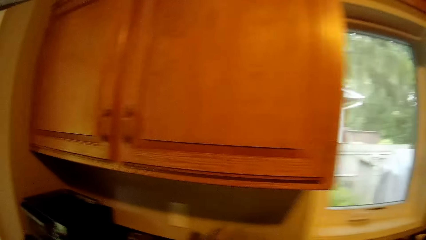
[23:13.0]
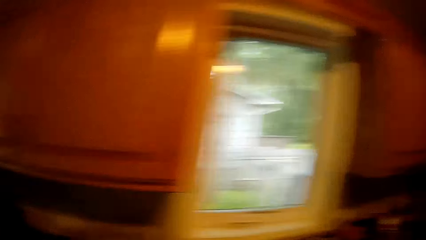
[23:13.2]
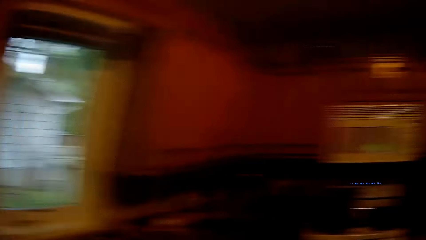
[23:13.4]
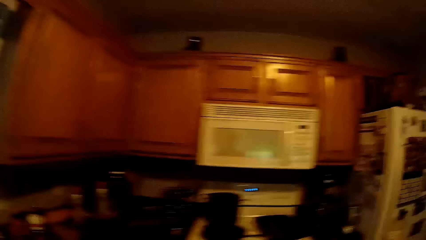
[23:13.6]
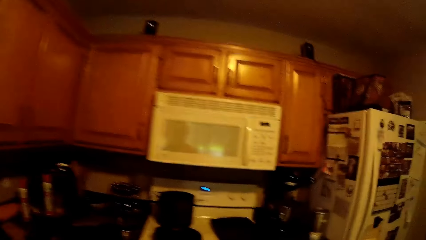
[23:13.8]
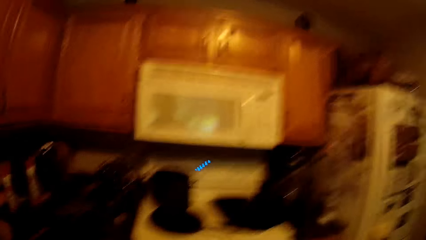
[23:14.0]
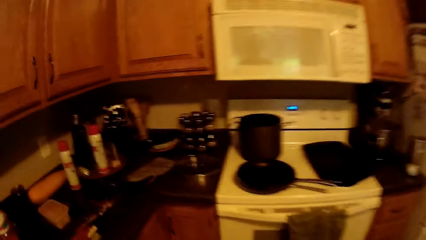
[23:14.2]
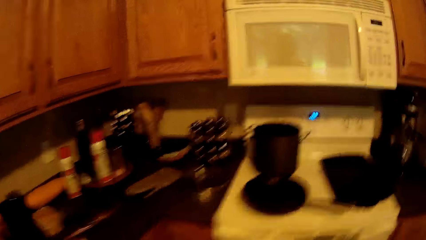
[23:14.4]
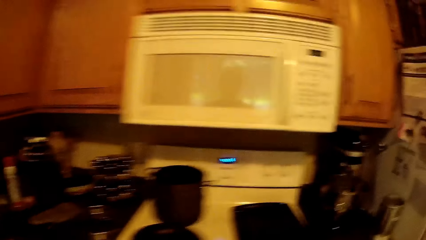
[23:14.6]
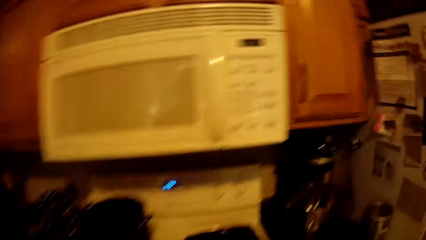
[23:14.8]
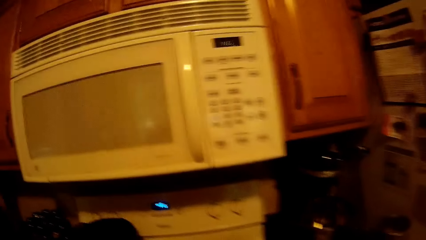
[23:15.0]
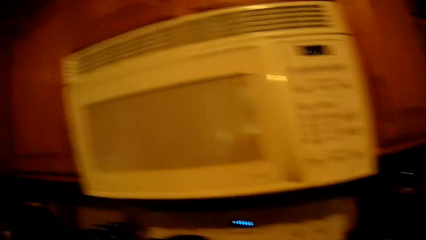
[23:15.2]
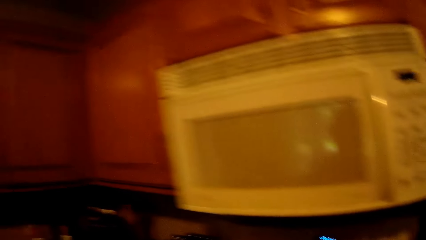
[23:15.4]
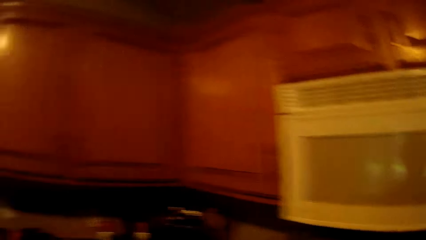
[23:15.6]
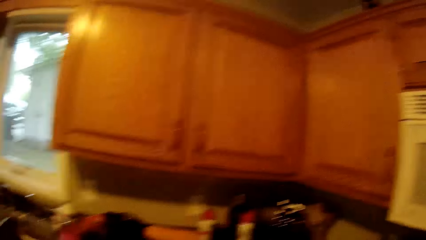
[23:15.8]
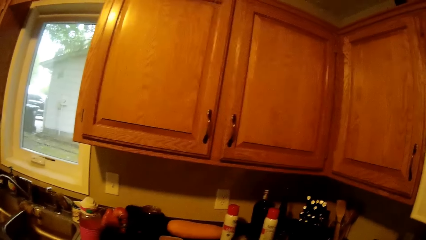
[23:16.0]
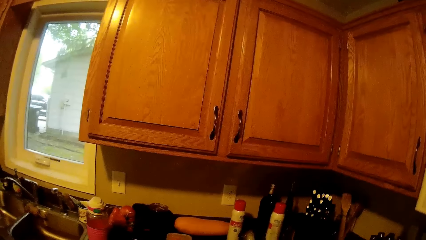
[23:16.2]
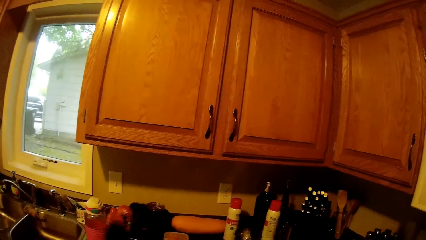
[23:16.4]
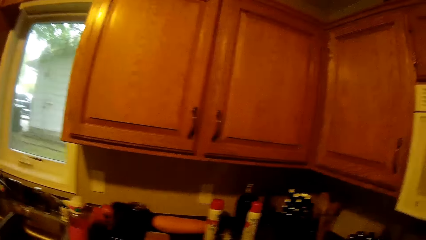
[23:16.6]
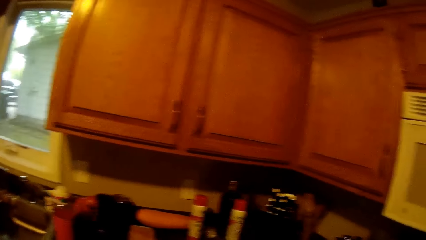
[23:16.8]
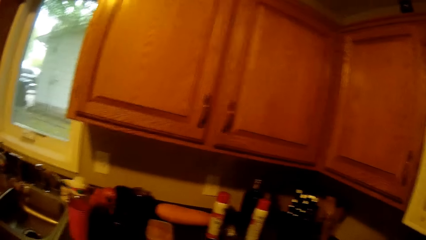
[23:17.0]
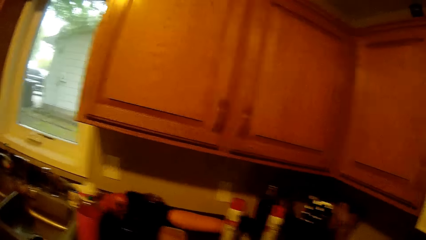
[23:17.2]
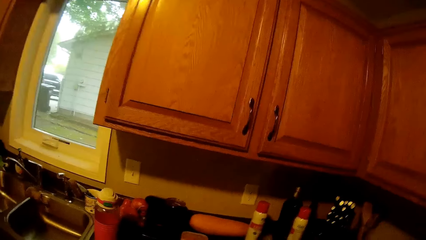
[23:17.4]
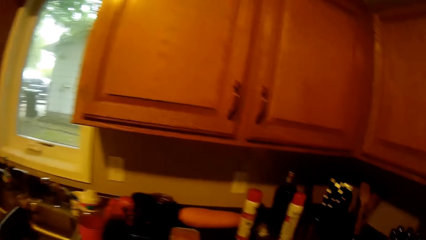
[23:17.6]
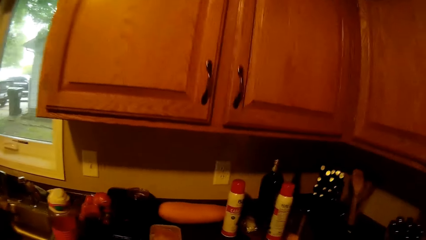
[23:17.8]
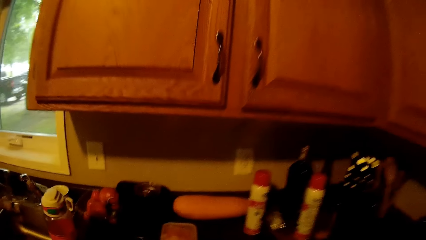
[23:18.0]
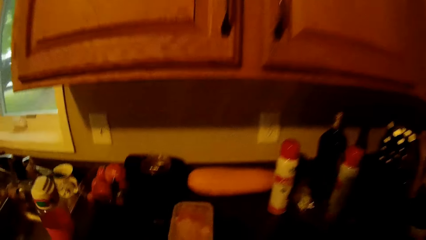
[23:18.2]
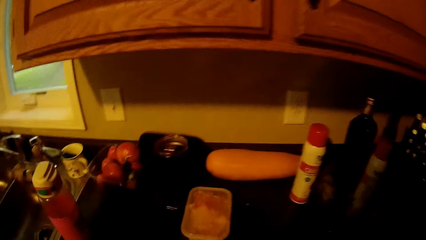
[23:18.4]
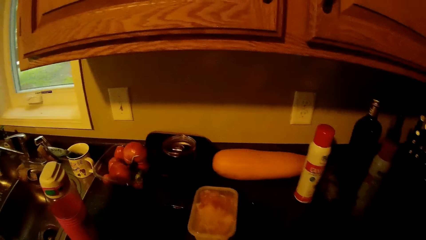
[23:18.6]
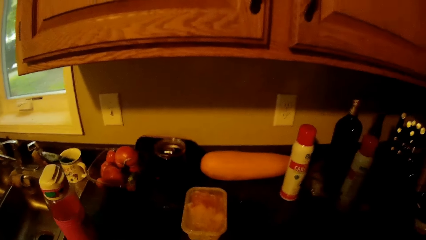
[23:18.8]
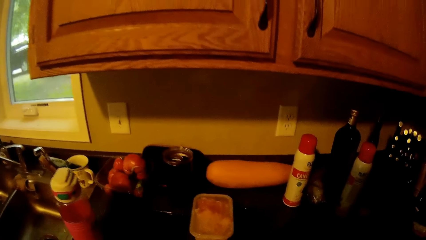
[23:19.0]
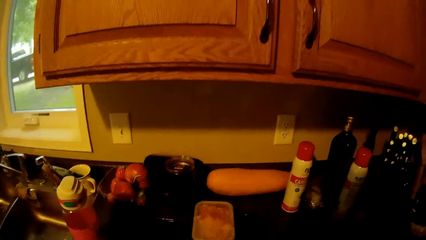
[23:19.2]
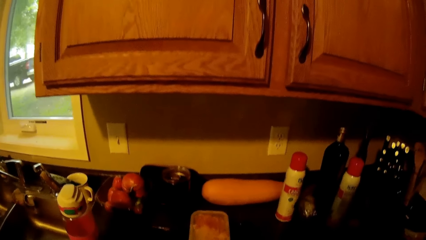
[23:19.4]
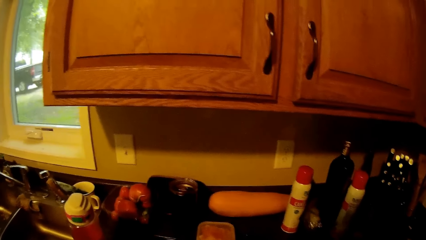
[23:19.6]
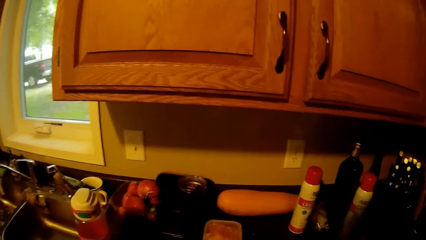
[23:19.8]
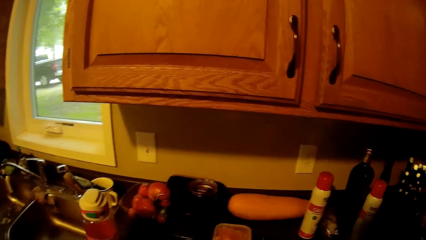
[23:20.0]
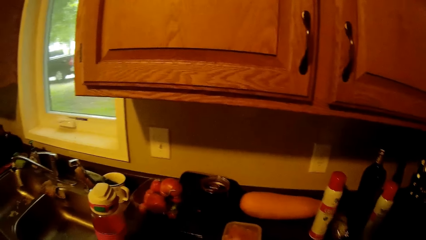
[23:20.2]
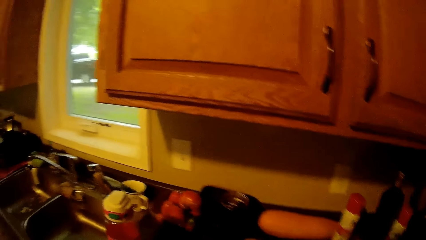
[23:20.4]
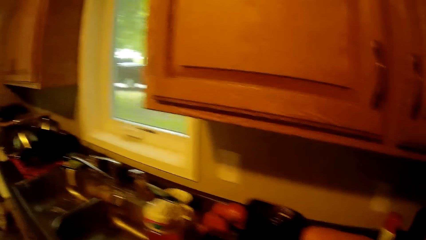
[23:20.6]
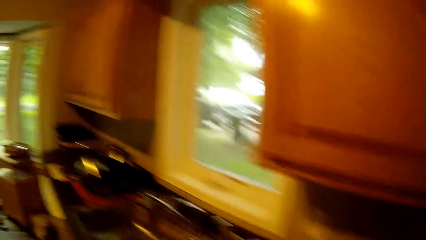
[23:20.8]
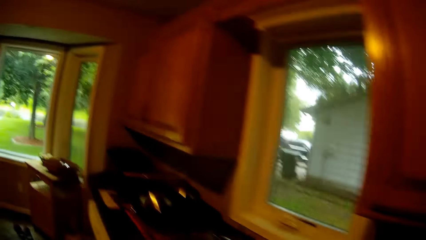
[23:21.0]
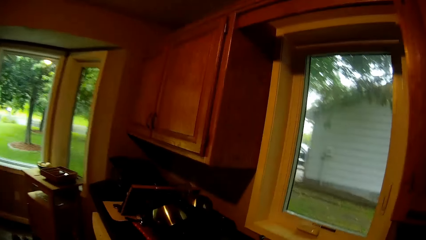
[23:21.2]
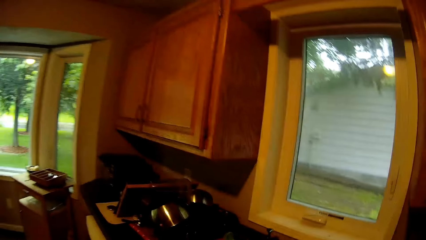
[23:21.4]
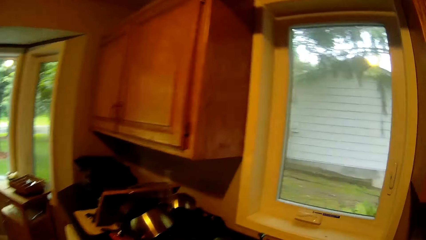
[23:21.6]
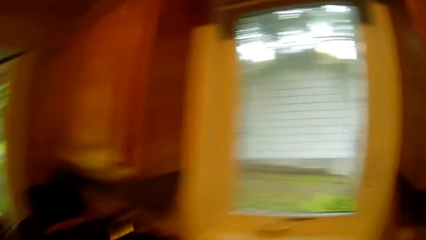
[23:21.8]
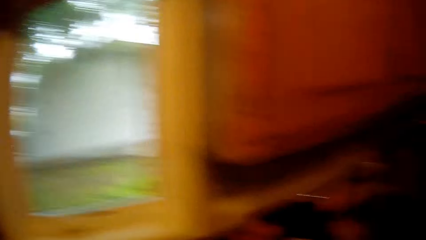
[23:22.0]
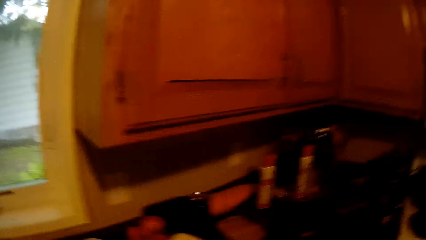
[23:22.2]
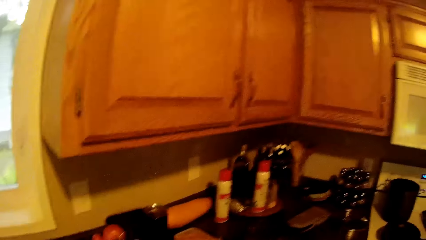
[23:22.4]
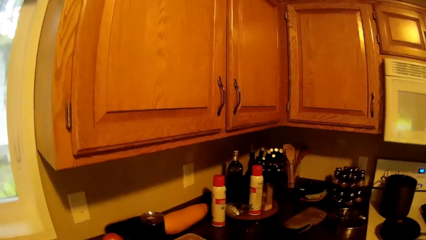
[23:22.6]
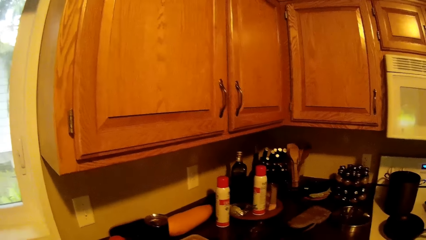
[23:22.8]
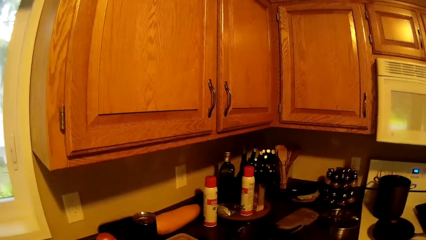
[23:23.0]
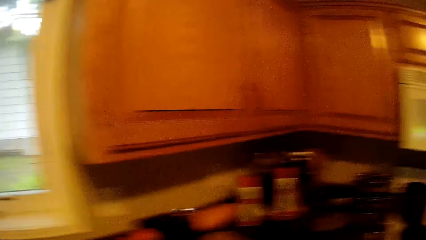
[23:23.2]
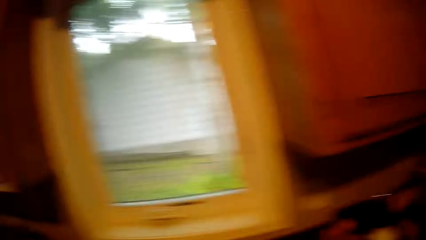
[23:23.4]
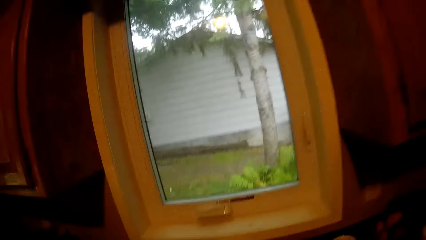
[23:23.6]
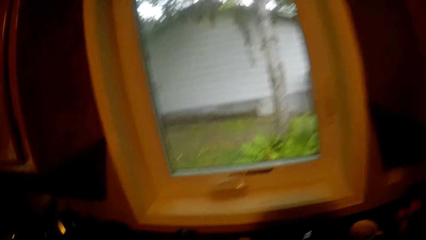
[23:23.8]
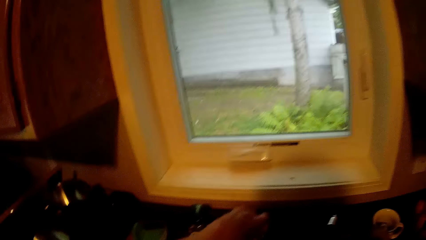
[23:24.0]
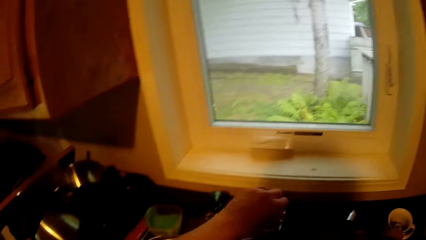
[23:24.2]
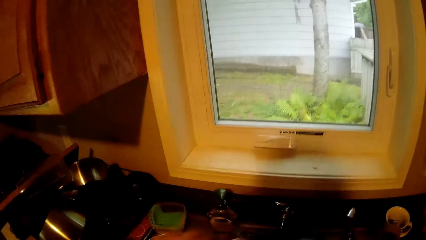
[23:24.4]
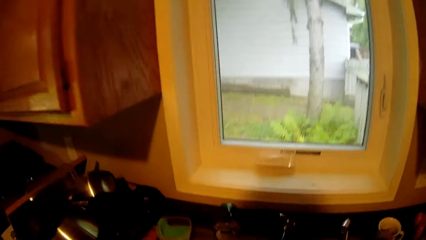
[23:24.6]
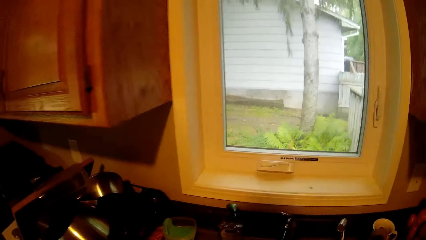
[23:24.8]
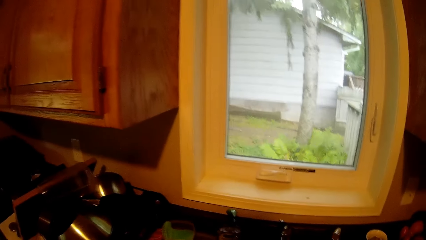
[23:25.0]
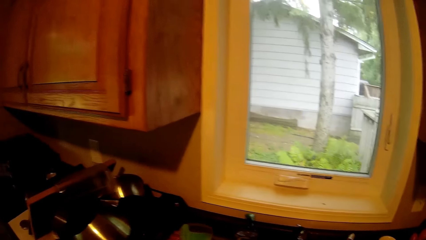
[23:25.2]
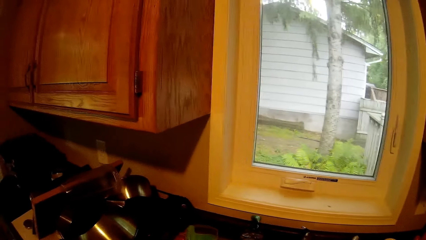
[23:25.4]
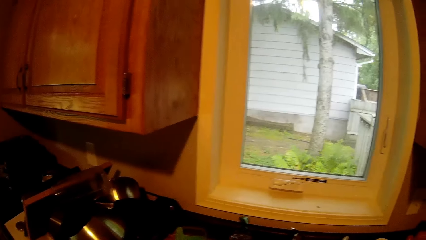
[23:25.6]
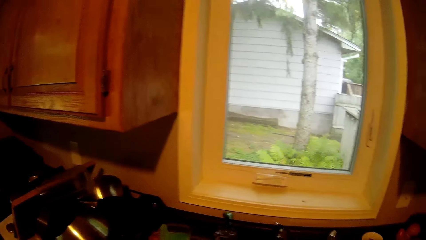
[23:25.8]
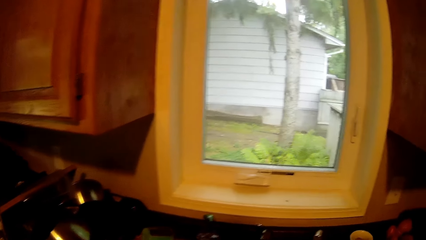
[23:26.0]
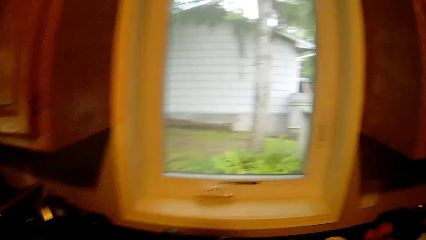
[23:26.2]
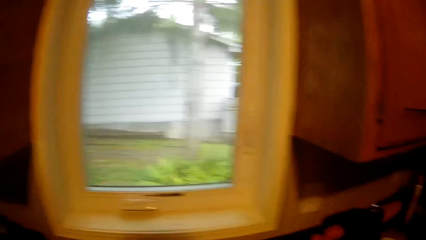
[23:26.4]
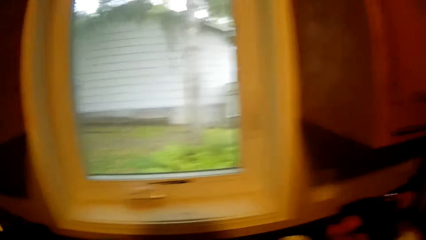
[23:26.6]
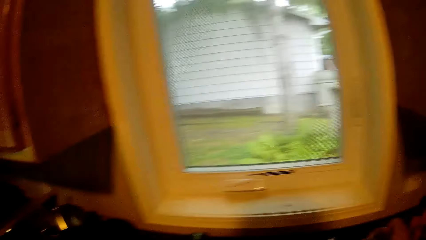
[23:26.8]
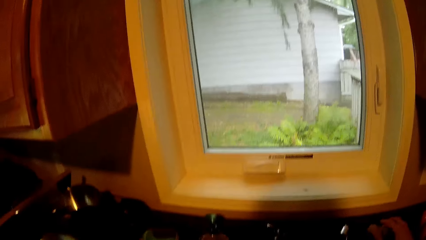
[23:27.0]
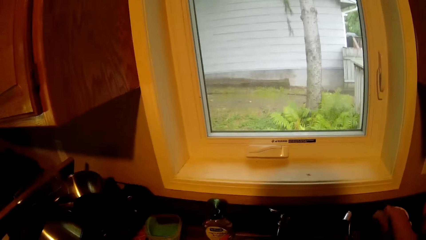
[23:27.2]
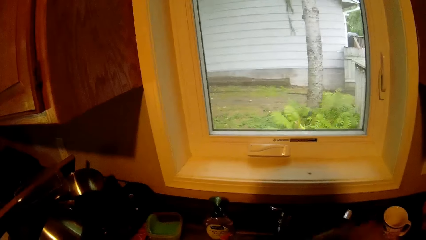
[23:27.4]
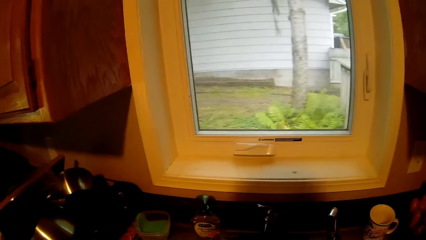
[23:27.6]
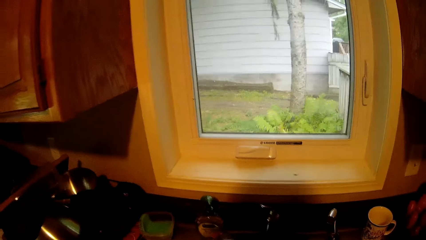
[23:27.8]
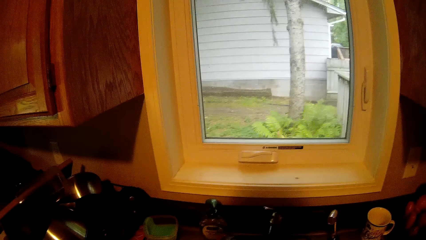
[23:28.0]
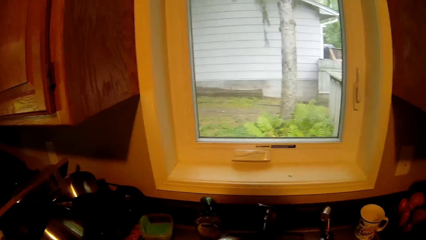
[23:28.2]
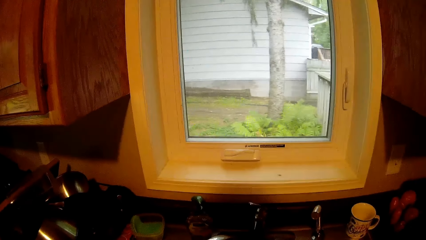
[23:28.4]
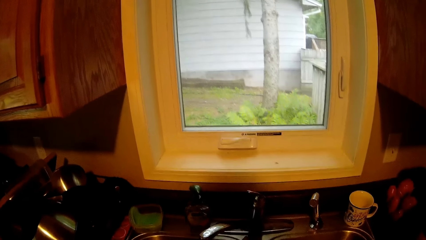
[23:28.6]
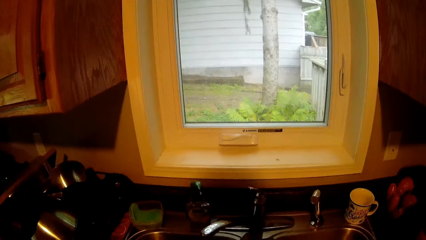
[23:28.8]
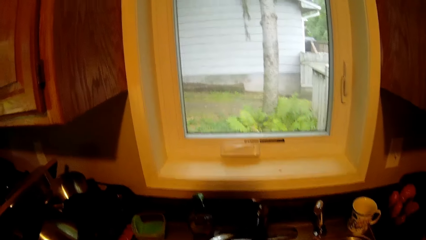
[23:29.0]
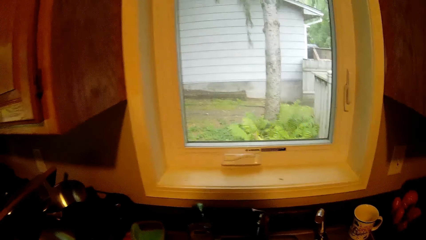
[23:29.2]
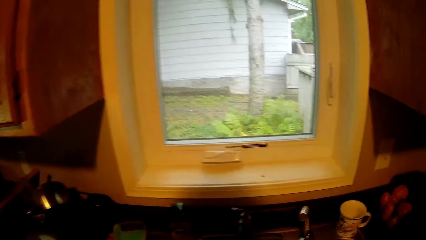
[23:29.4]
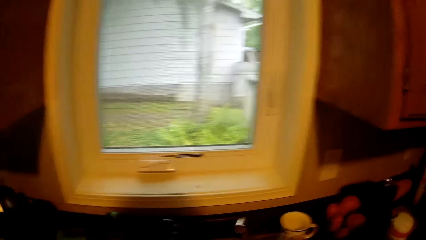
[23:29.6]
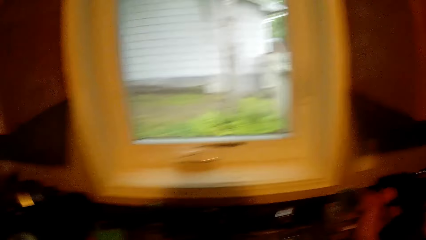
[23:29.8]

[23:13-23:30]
The camera wearer runs the water tap in the kitchen.
